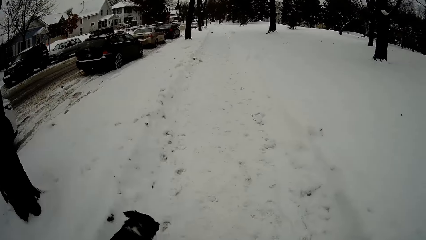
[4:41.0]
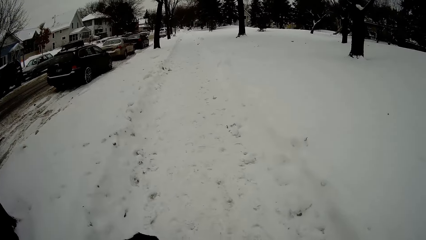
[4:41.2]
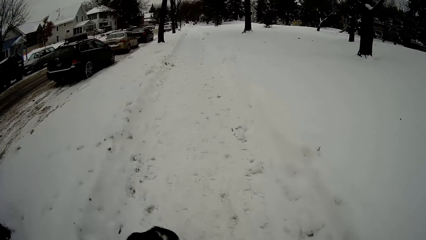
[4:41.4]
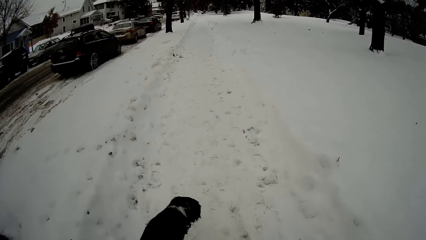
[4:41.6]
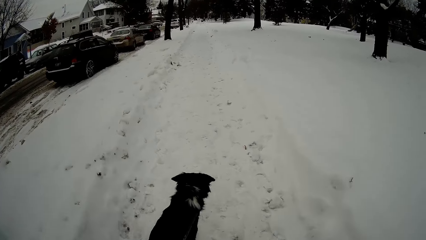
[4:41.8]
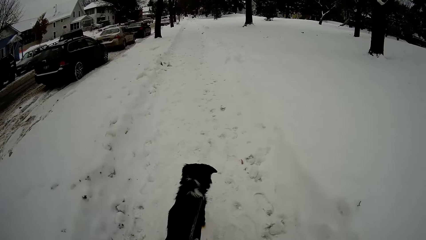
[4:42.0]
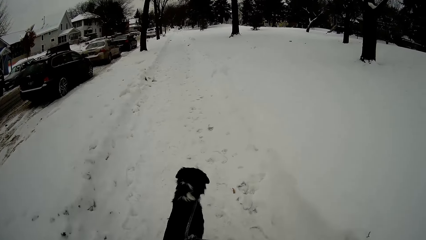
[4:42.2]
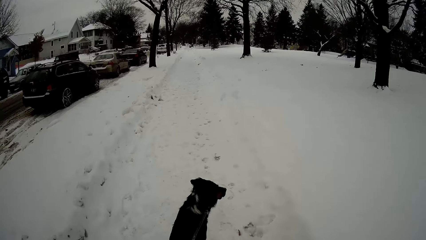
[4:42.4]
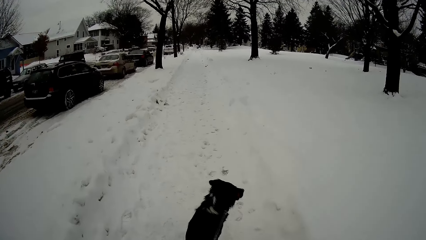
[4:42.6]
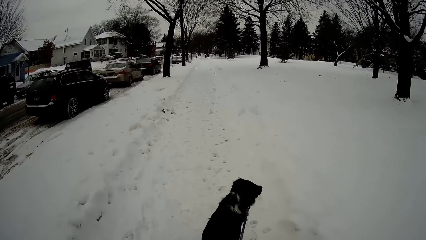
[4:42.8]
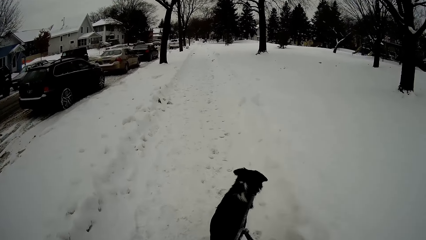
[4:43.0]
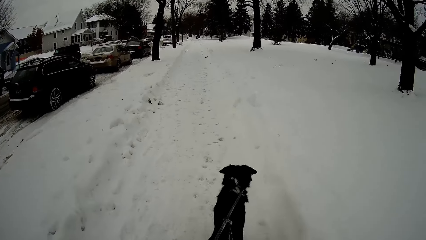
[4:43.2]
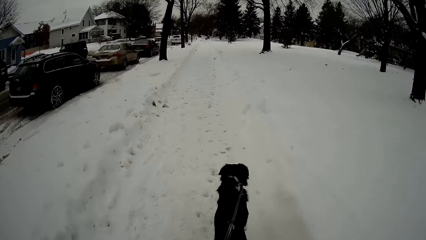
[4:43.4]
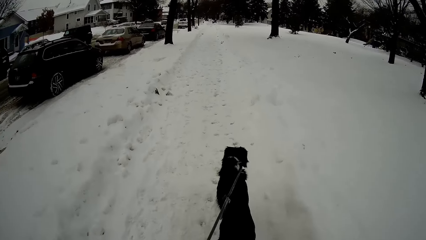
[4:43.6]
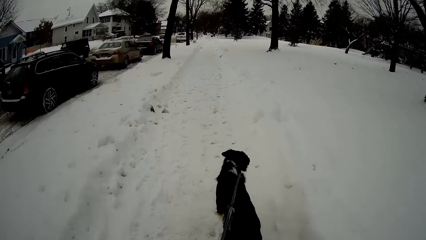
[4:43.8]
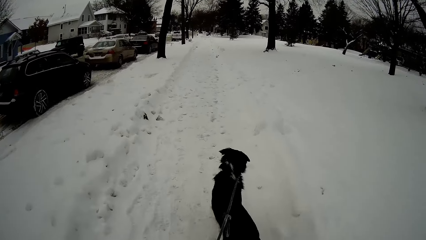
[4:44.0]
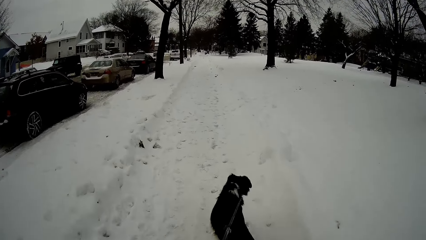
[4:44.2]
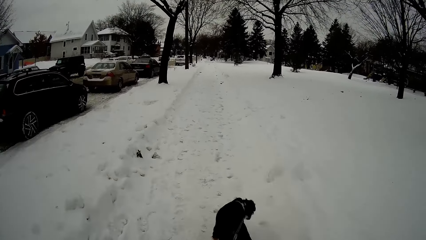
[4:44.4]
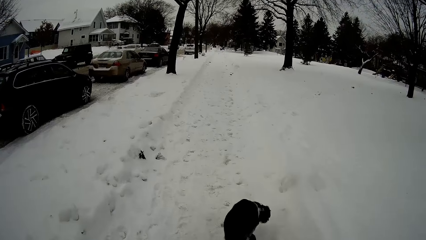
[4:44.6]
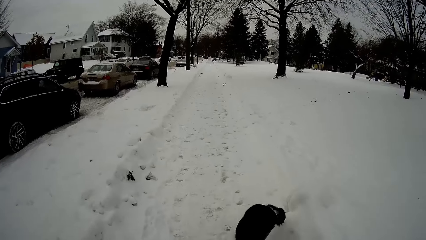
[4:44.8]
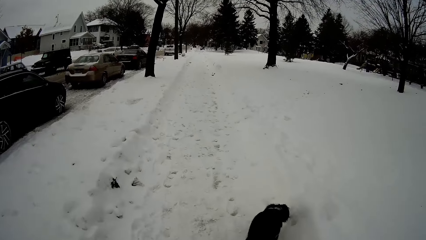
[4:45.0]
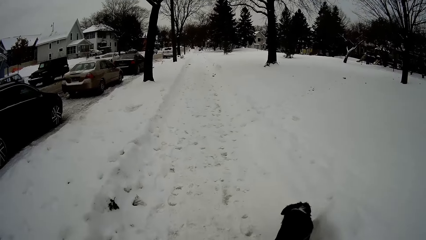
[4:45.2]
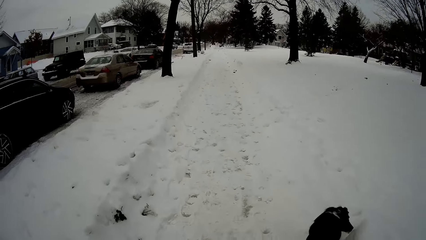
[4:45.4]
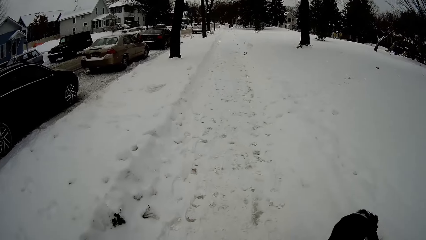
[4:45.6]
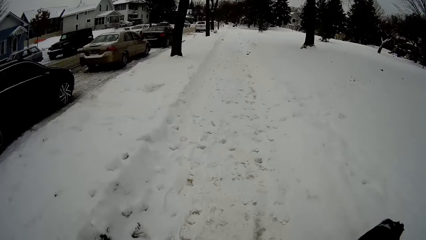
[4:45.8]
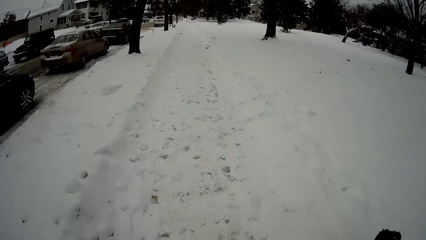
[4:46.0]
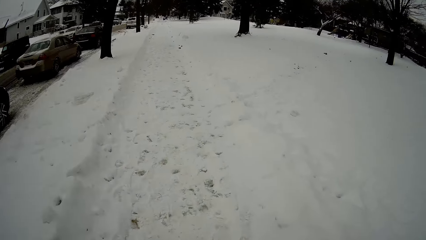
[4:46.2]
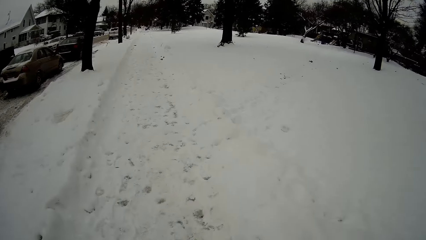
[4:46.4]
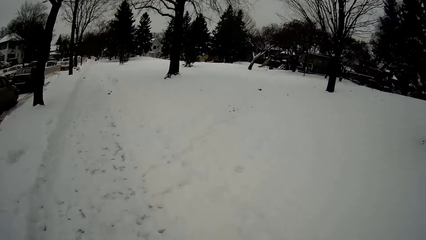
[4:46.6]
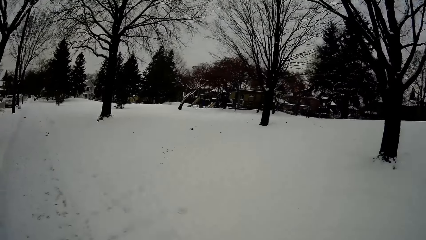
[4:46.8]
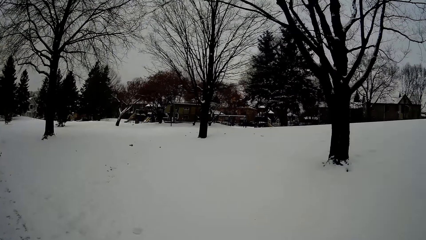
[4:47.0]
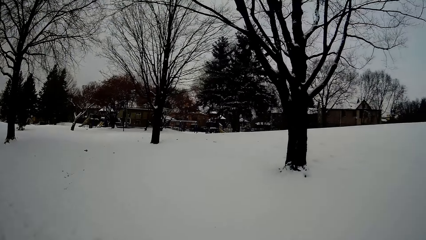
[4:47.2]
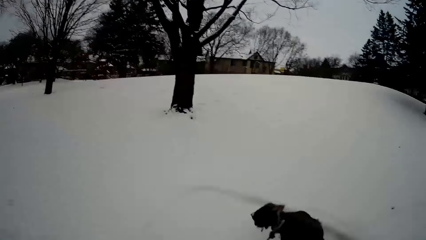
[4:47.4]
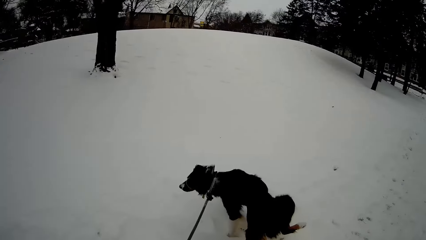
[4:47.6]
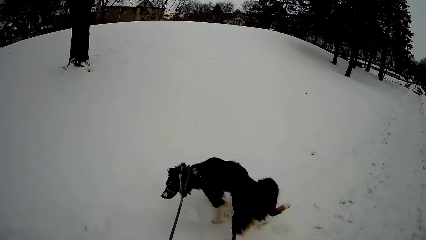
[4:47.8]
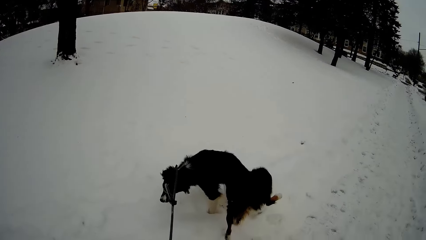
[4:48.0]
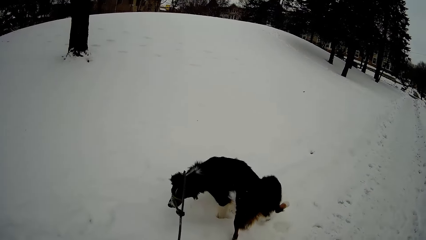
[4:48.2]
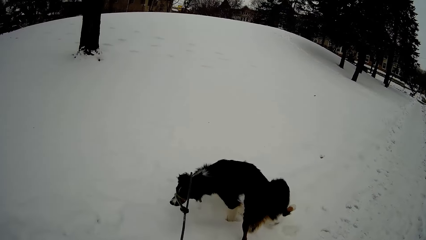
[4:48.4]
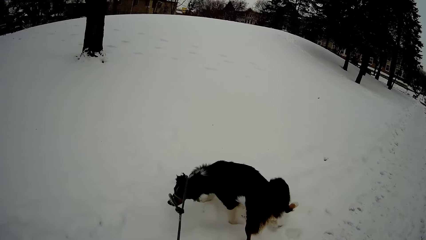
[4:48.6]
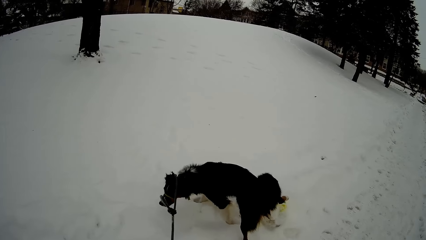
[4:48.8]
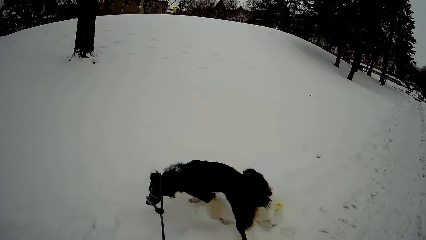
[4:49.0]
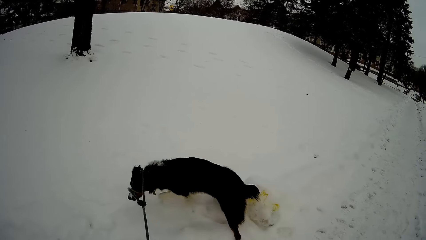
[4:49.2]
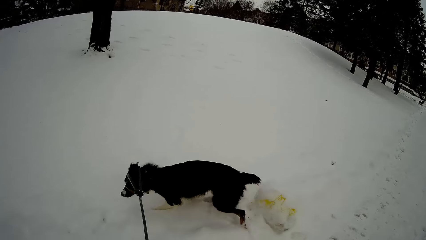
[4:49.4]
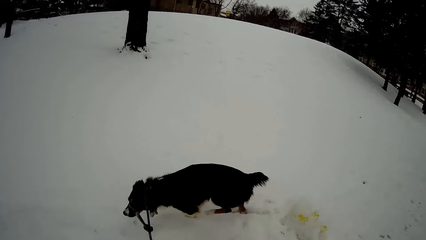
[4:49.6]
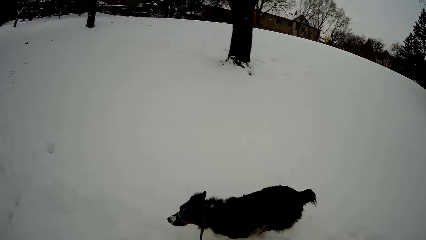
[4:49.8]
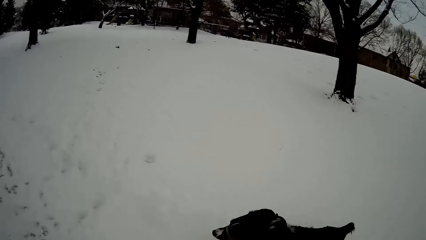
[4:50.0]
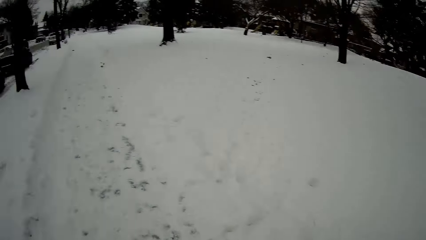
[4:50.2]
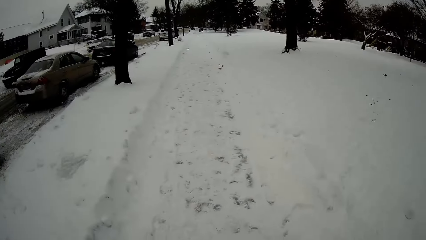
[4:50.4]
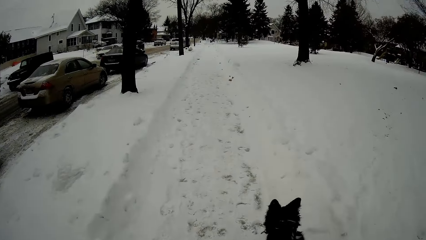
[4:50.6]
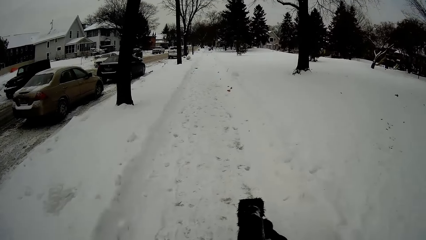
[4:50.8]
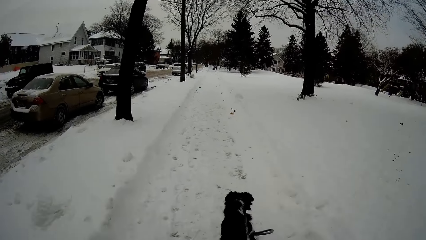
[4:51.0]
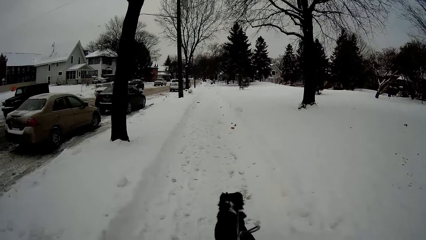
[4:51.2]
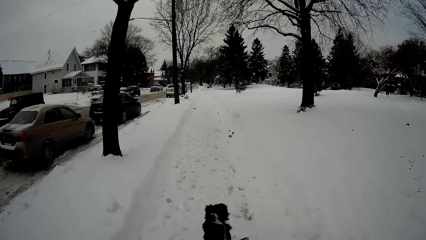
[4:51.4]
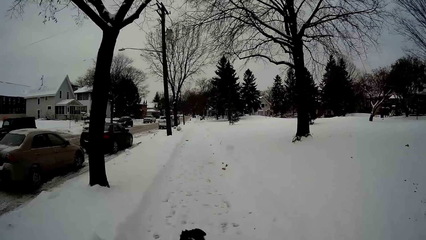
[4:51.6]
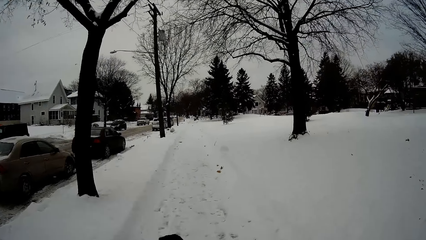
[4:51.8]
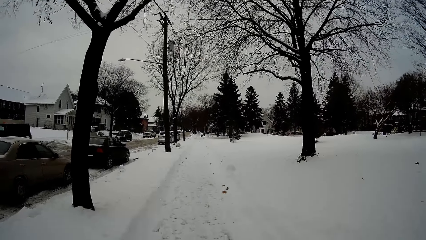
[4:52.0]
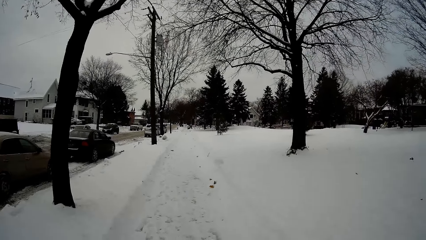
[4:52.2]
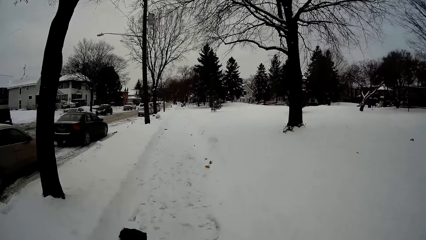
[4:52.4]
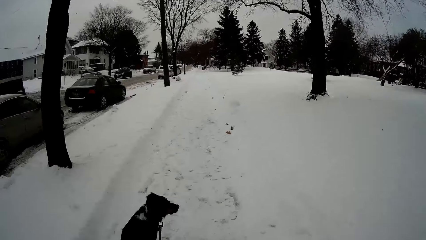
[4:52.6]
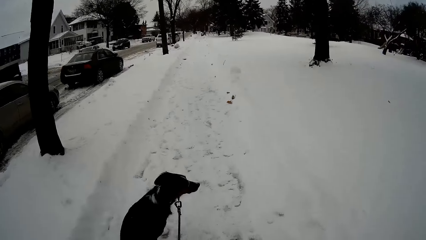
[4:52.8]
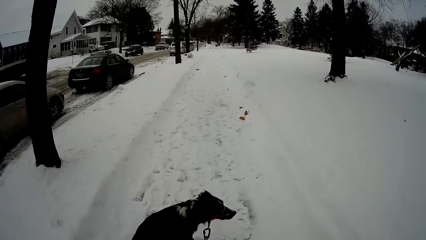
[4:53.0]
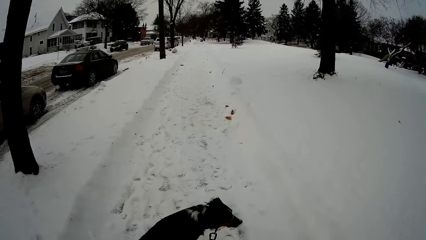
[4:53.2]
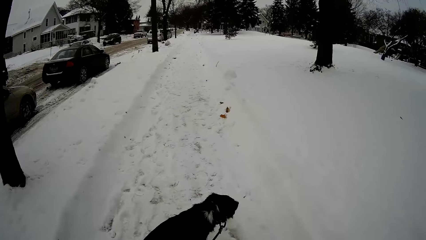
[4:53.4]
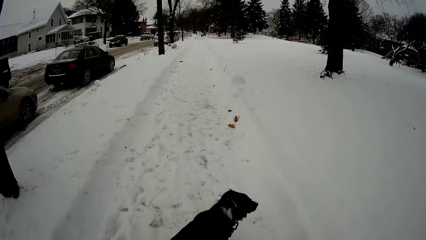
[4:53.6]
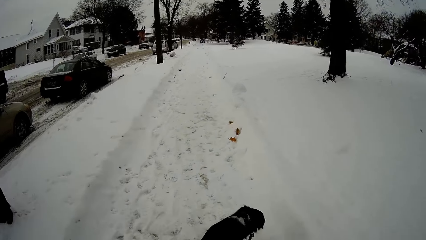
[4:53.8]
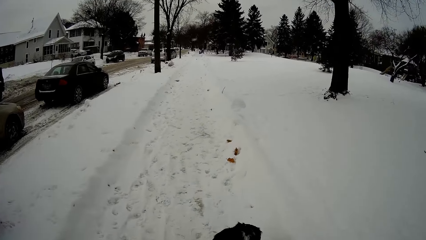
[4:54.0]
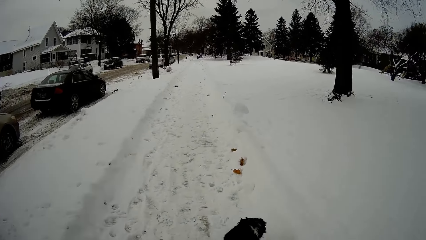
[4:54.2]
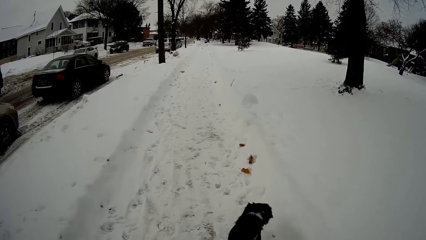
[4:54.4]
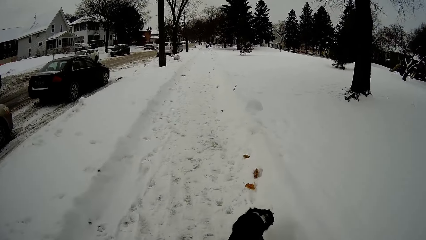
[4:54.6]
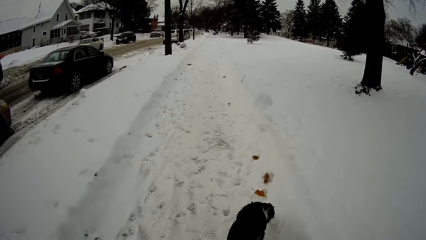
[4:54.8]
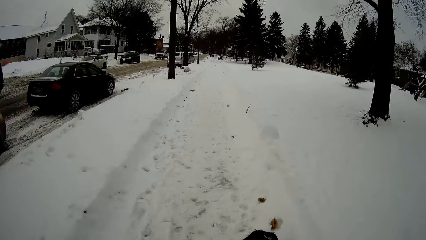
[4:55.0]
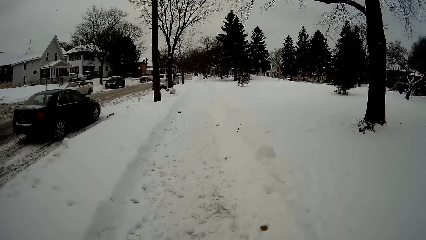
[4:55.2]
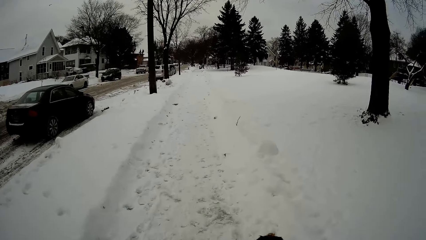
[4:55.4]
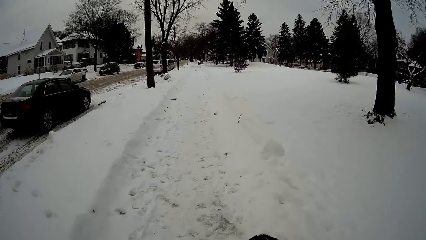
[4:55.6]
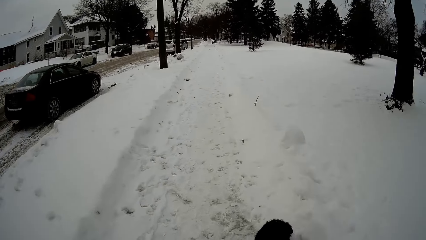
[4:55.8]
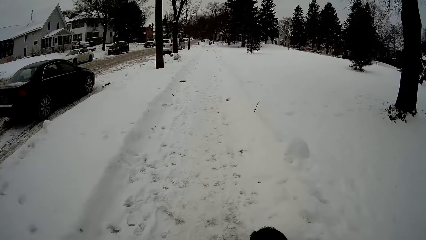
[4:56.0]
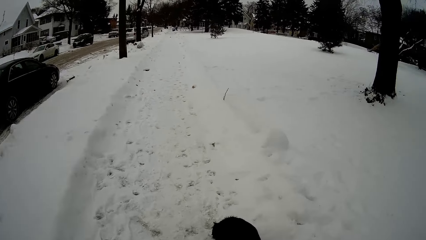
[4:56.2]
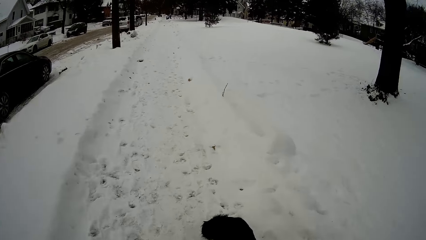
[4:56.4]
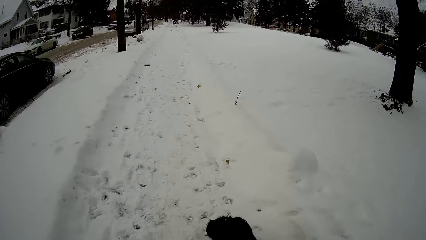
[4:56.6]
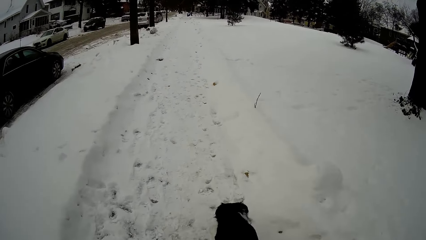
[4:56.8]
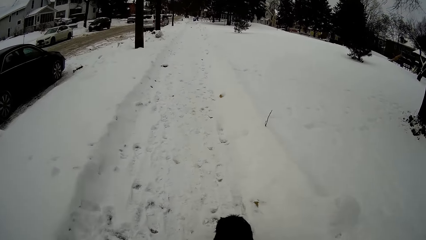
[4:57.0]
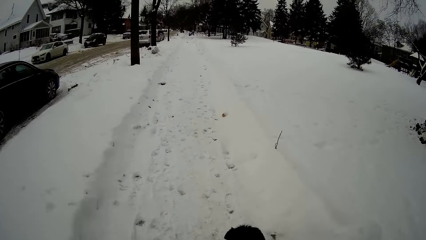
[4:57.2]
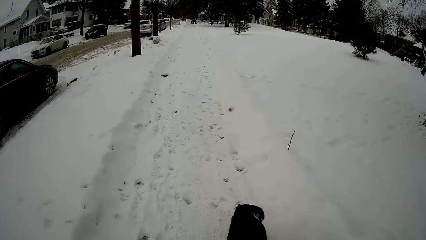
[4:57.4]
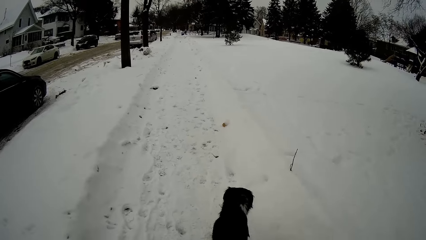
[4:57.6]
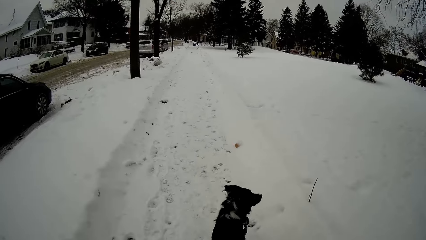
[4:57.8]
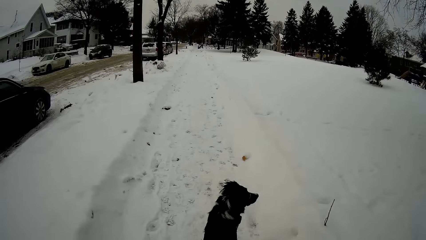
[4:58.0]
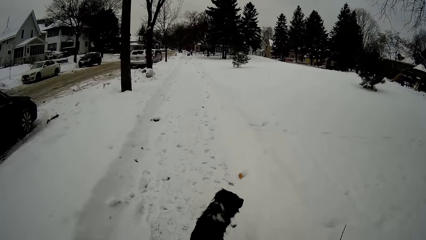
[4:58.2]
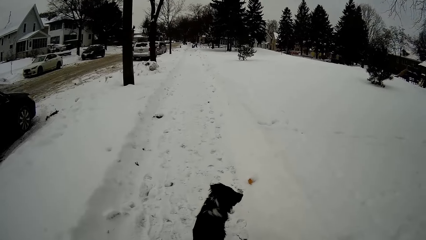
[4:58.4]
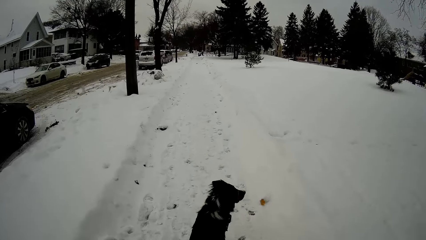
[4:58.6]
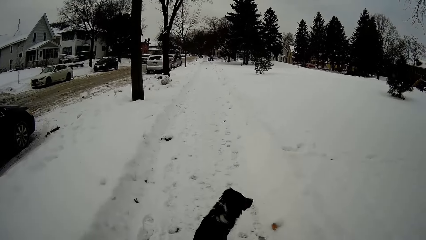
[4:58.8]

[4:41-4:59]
The camera wearer walks on the walkway with the dog. They look at the dog. They look on the ice. They walk on the walkway.
